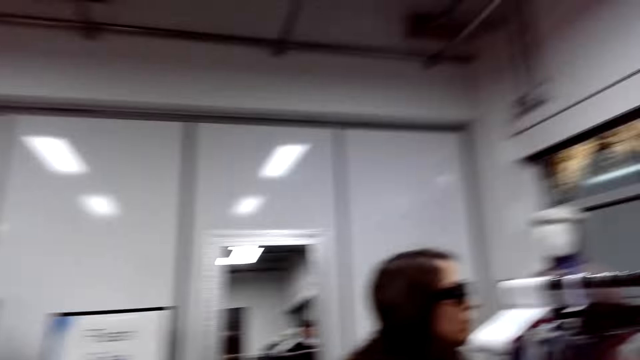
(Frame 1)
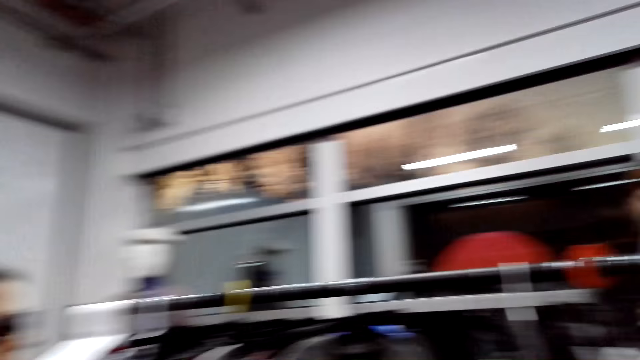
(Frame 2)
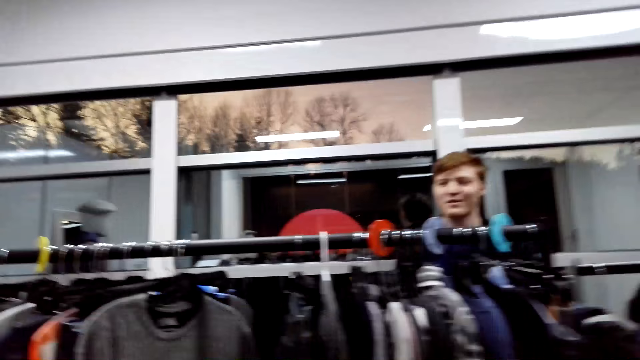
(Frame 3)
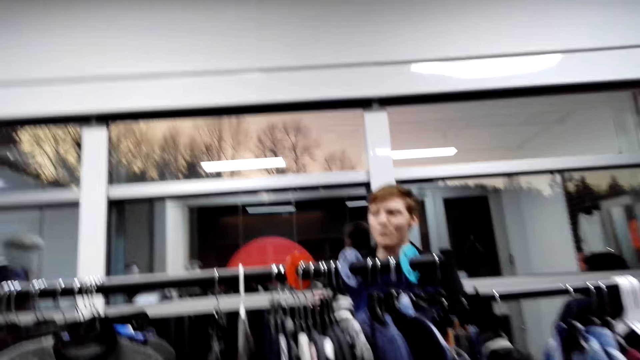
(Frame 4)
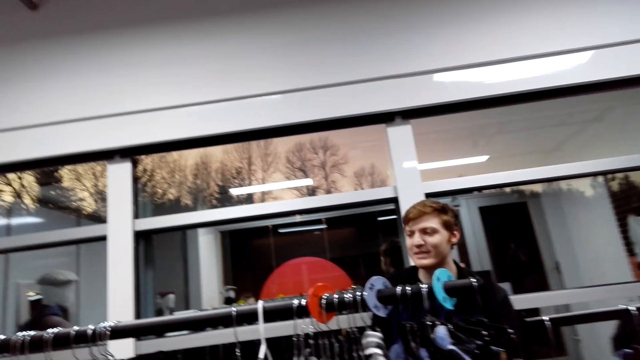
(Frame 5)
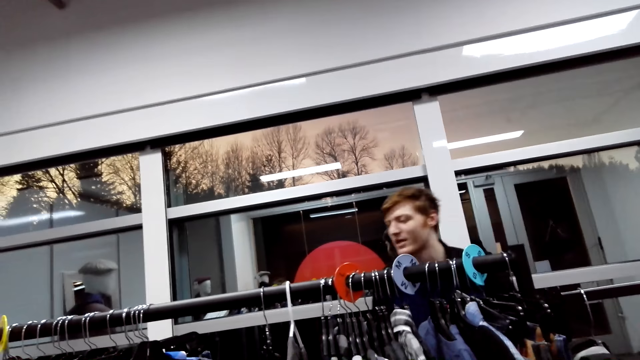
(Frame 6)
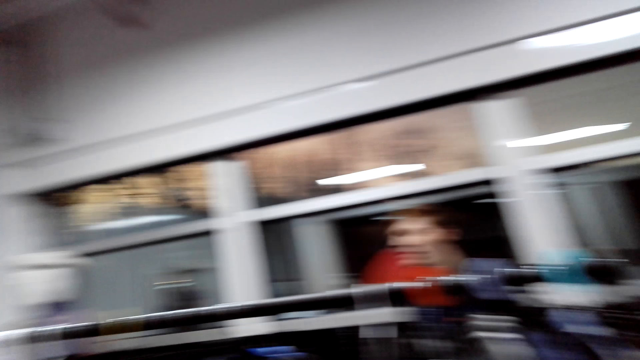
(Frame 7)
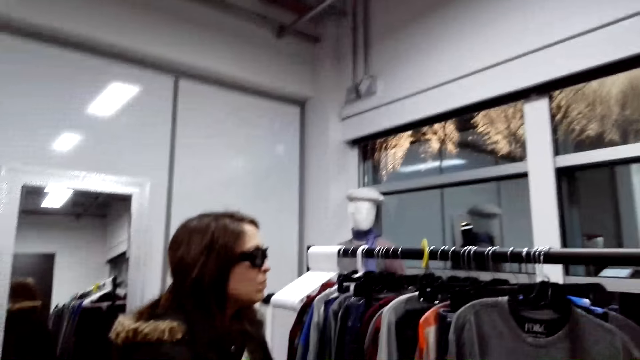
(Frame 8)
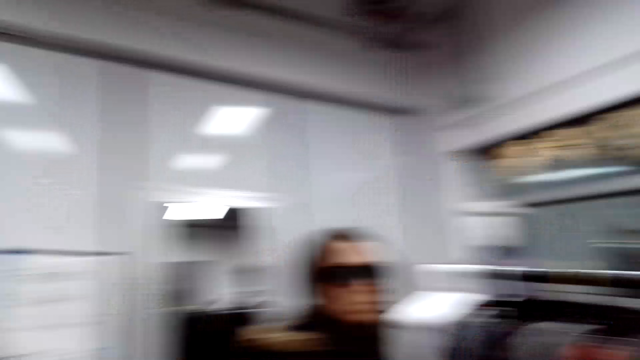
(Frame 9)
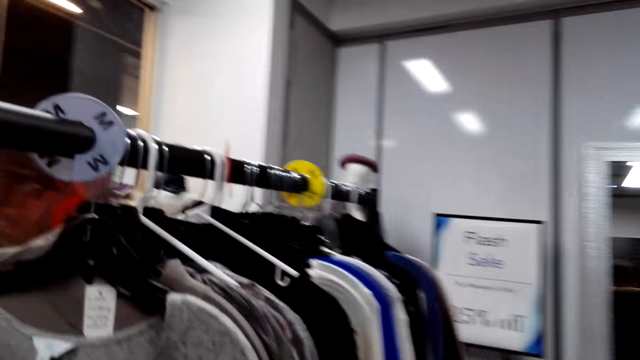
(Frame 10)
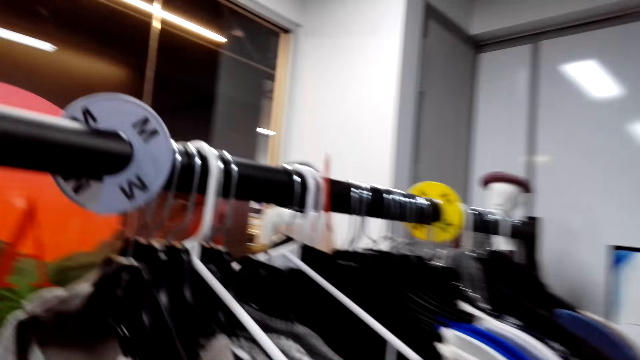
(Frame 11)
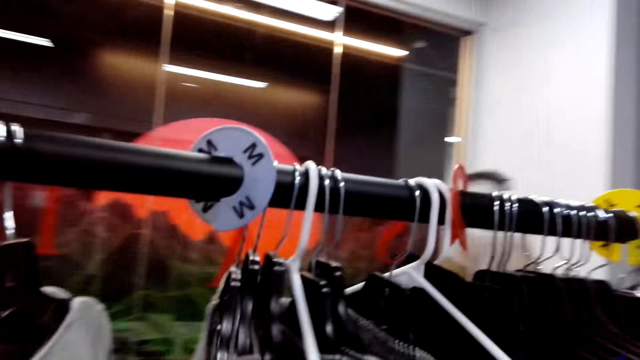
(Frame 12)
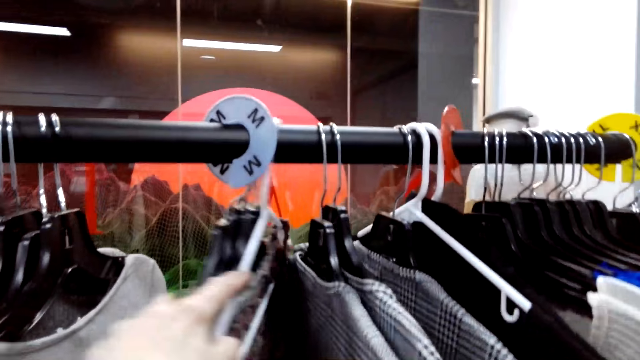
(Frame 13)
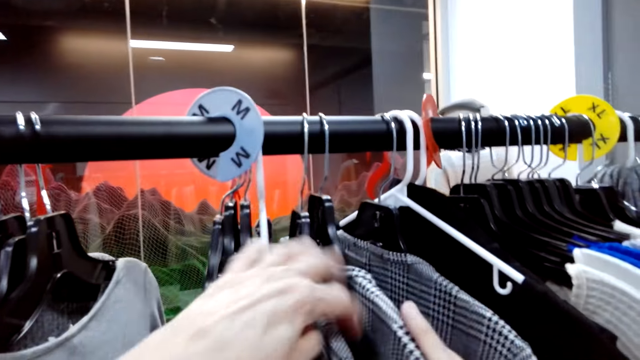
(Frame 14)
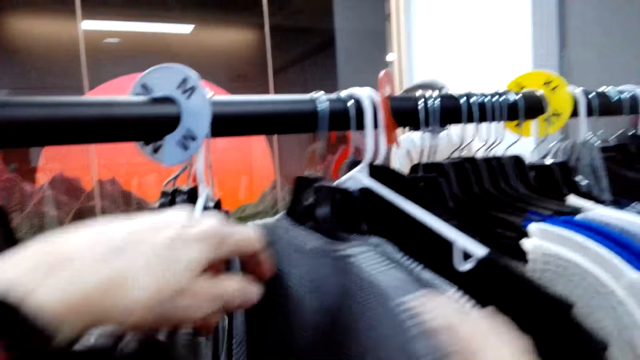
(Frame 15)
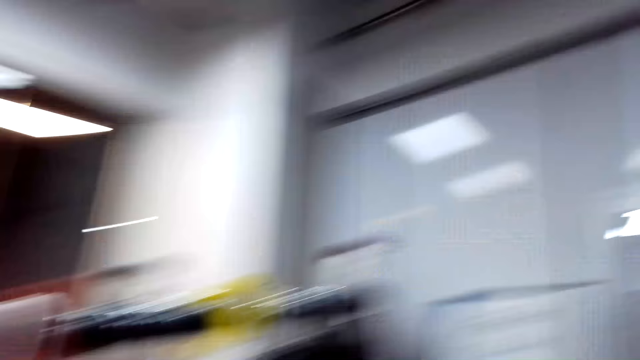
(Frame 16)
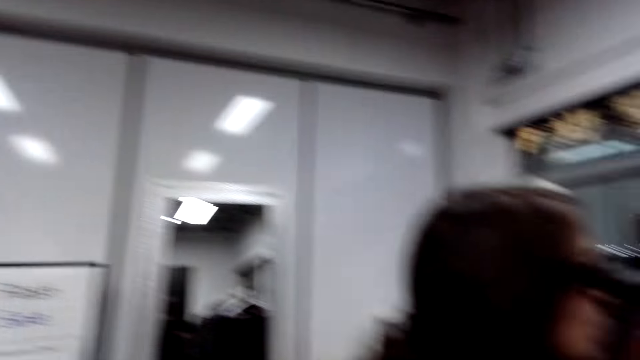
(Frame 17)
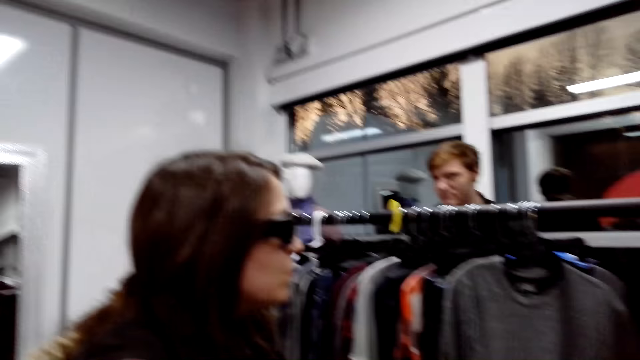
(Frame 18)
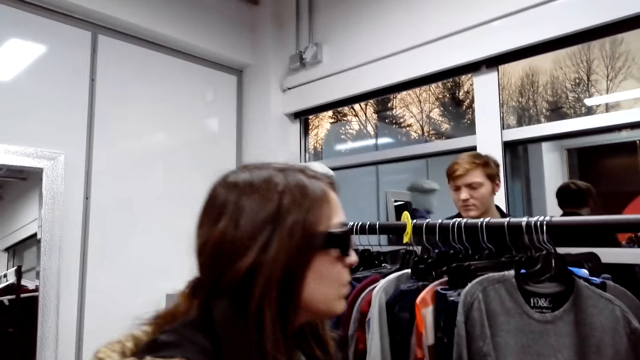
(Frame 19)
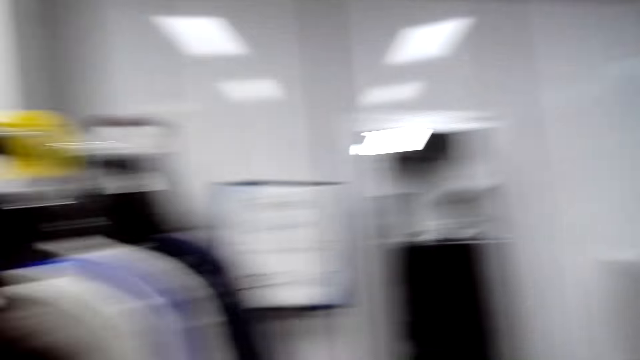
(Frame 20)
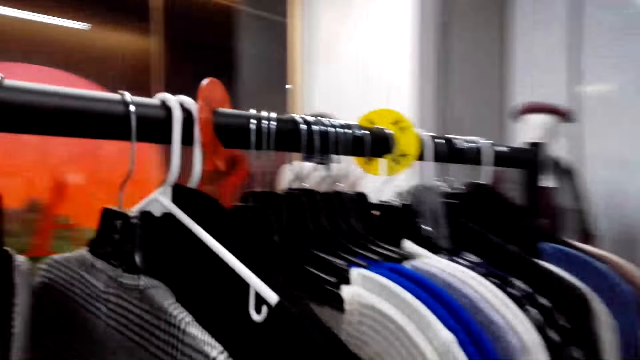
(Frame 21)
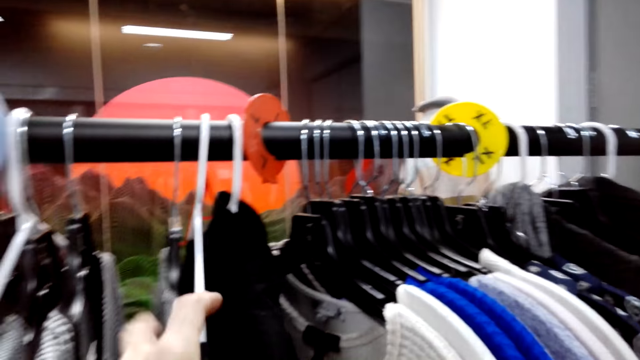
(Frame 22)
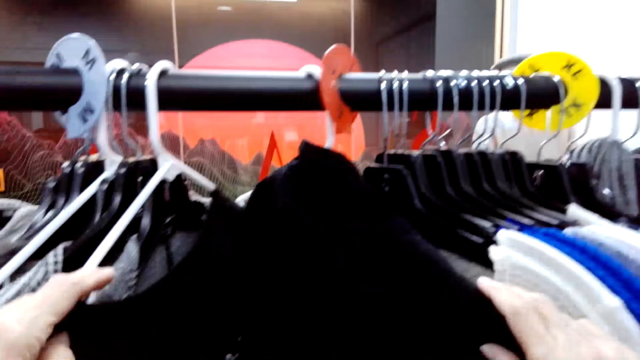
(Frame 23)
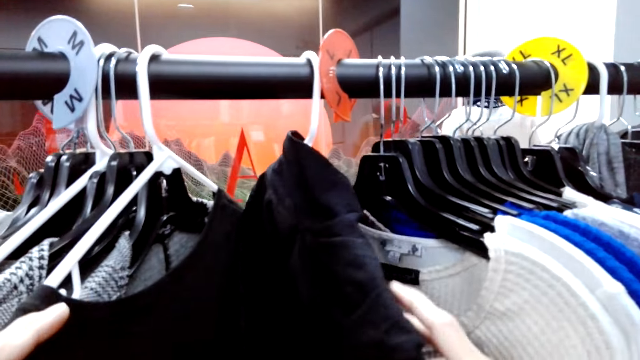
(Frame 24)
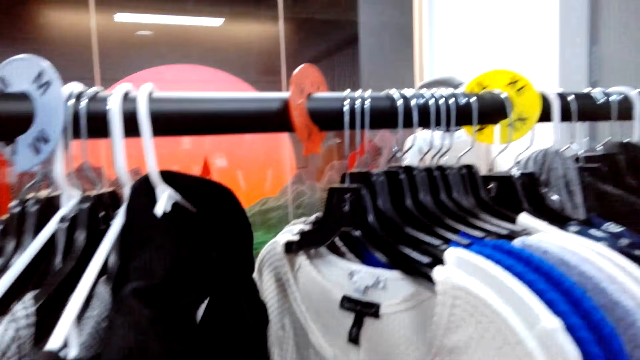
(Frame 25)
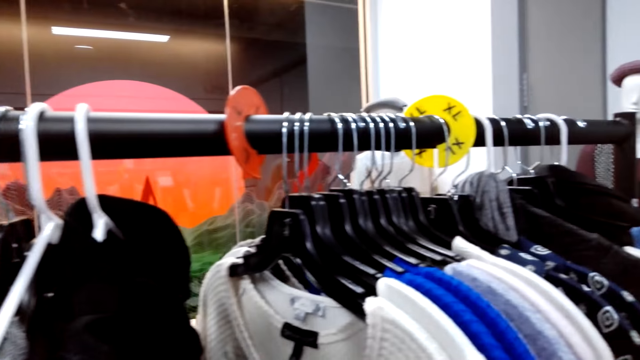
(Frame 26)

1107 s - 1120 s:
Someone looks at the clothes on the rack. A man talks in the store. The man walks in the store. The camera wearer talks in the store. They look at the clothes on the rack. The man talks in the store.

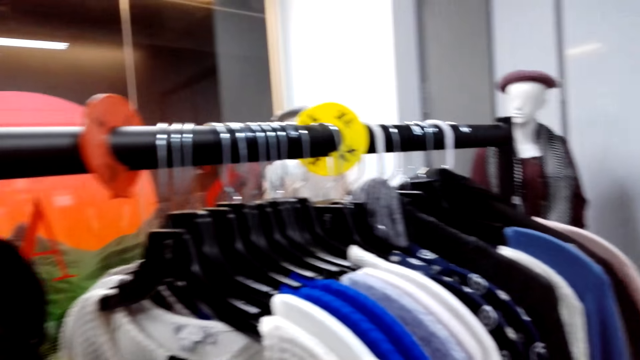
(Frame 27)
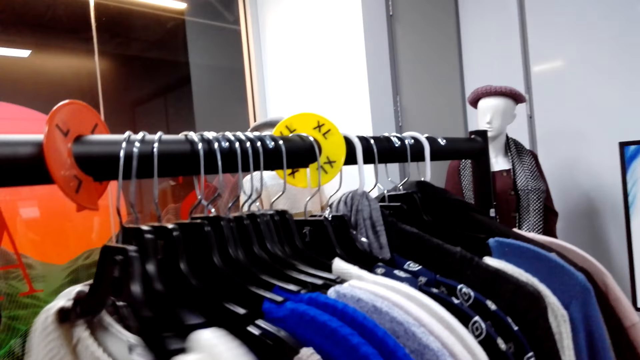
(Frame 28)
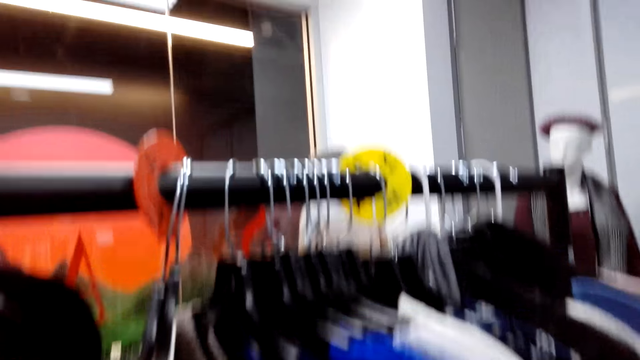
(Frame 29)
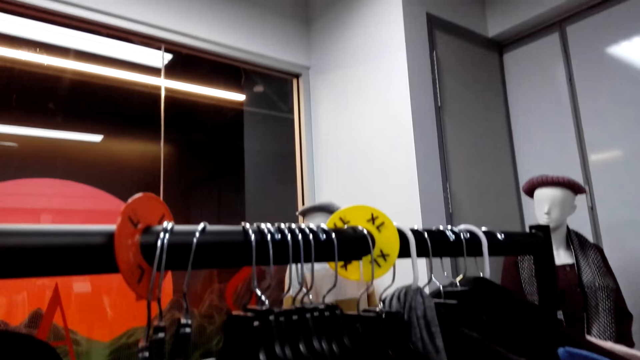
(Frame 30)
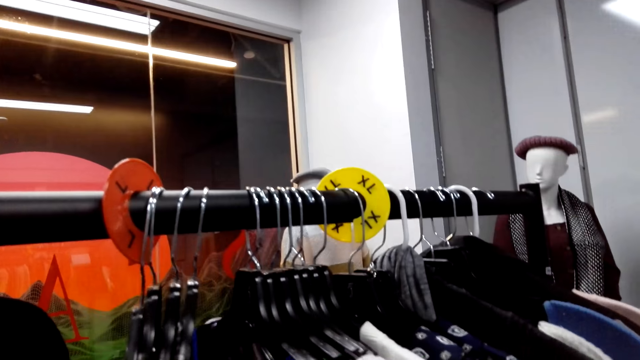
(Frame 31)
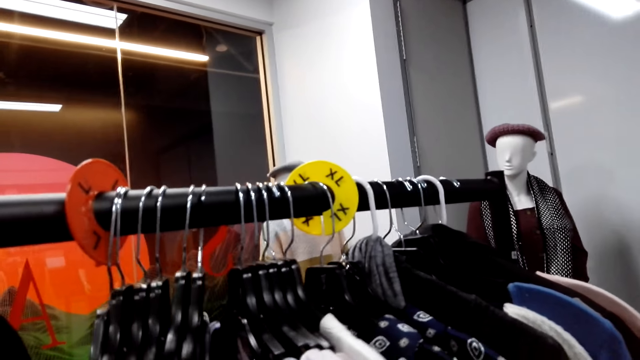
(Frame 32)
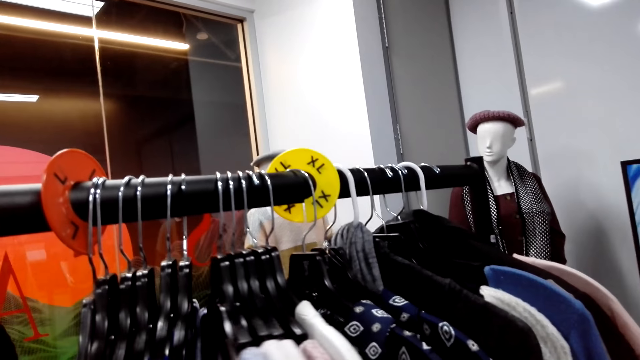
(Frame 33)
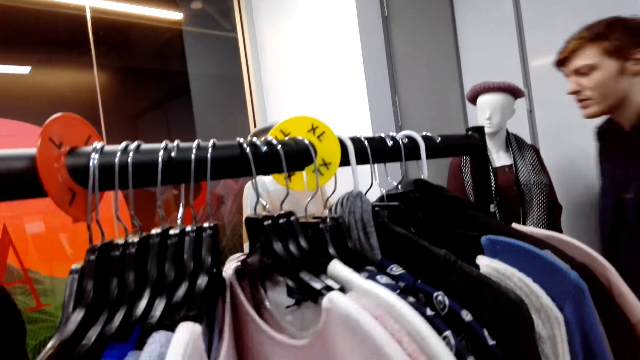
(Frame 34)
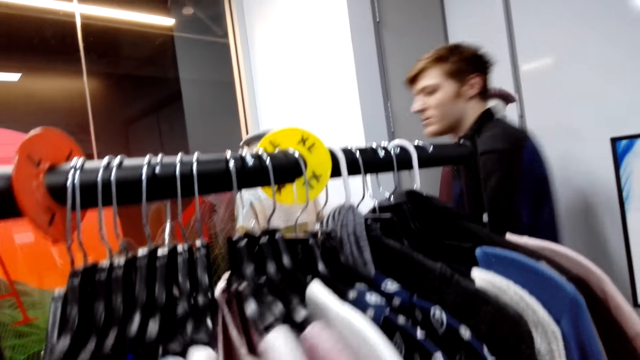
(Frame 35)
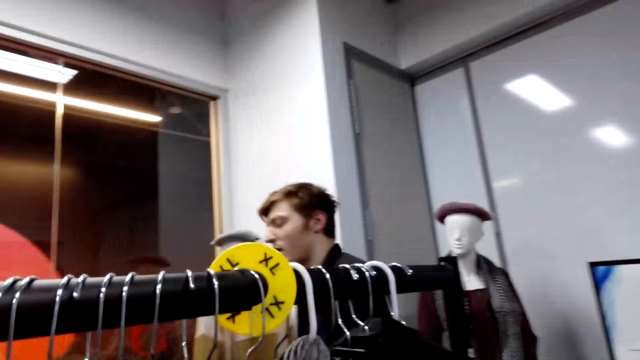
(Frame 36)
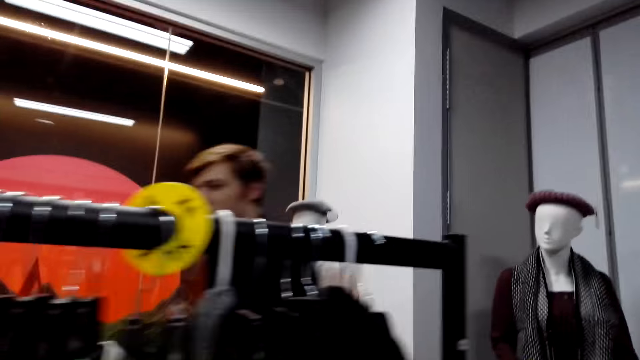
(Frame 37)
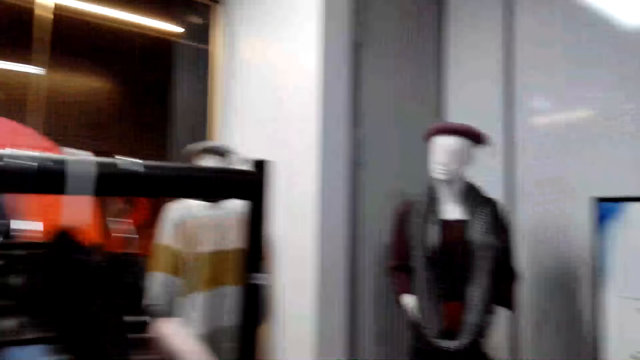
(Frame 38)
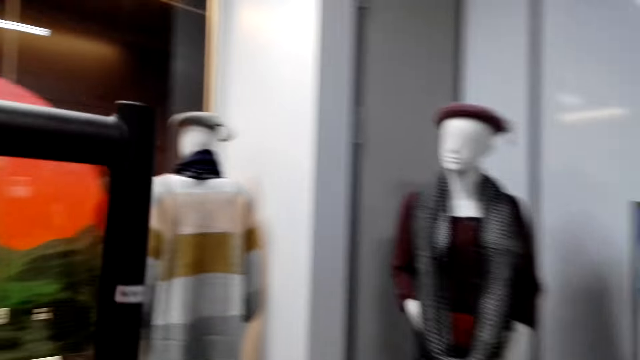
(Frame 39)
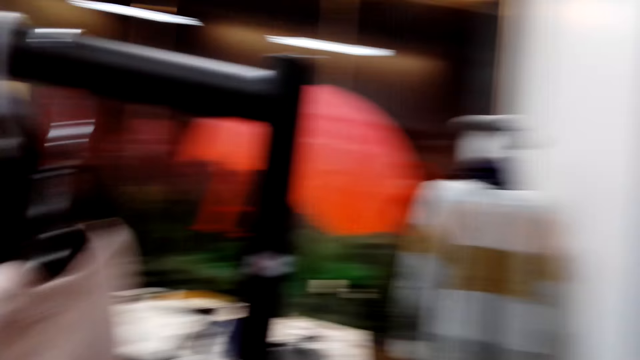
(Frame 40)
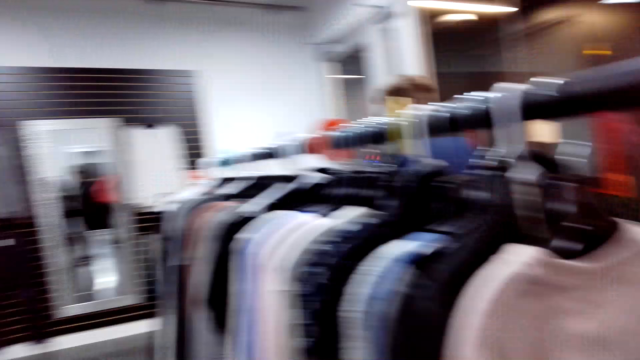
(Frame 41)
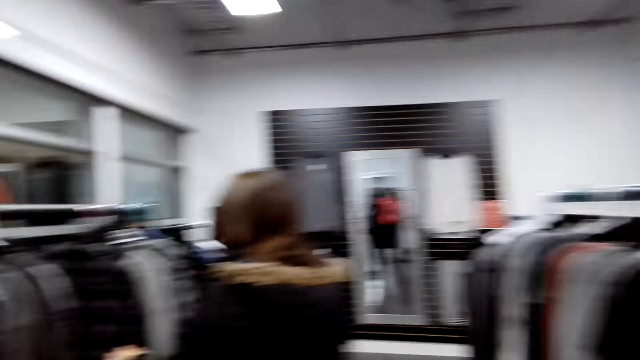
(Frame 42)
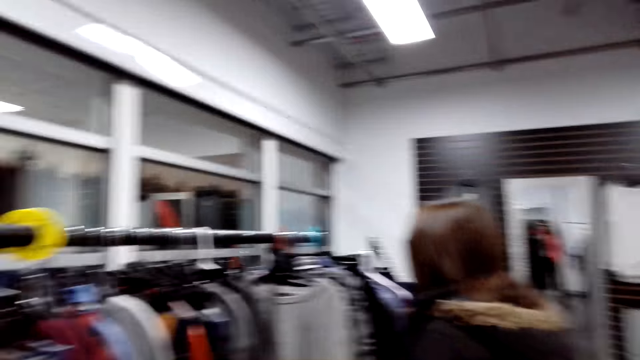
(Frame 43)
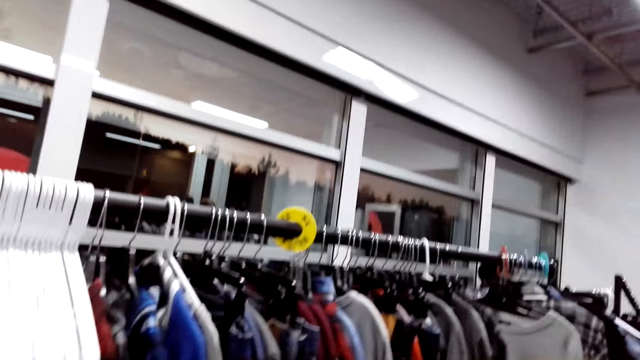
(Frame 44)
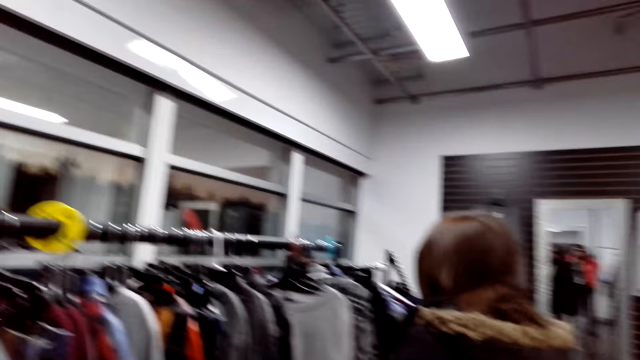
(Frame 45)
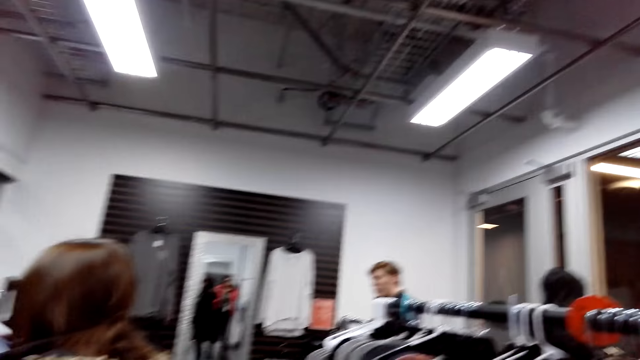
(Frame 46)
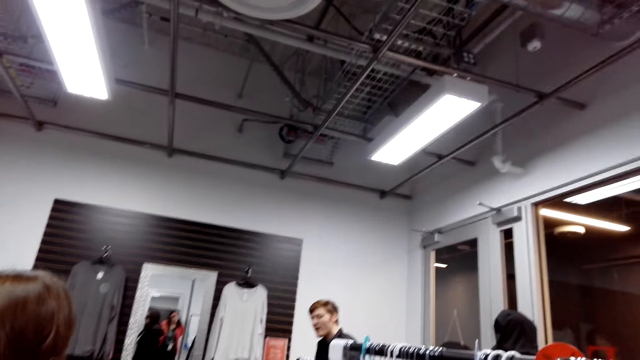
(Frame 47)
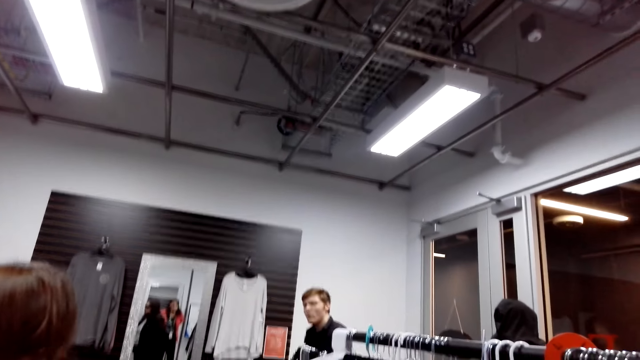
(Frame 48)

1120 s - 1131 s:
Someone talks in the store. A man moves around the store. The camera wearer walks in the store and talks in the store. They look around the store. Someone talks in the store and looks at the clothes on the rack. The camera wearer talks in the store. The man moves in the store.
